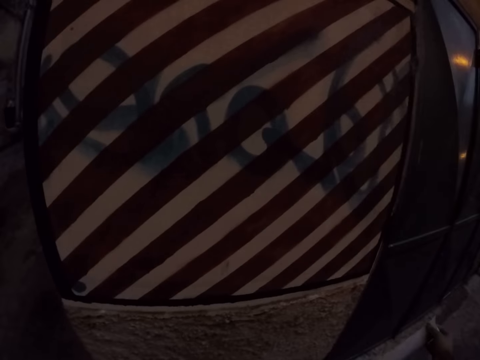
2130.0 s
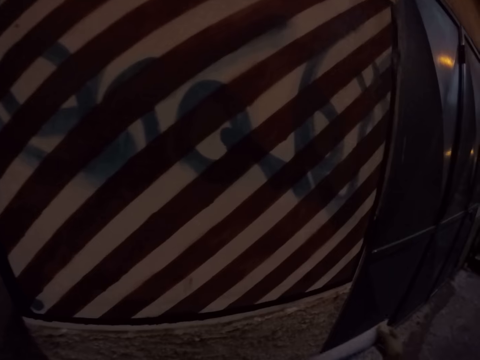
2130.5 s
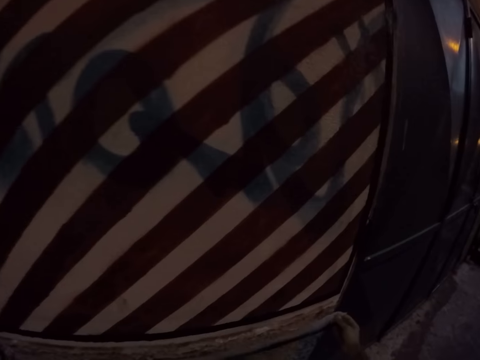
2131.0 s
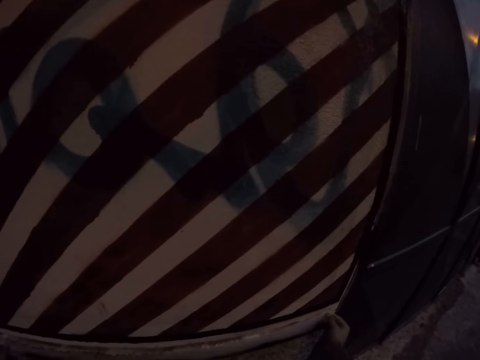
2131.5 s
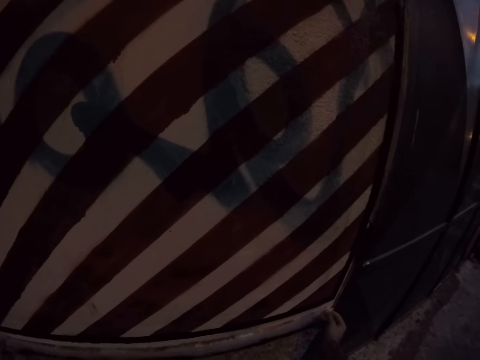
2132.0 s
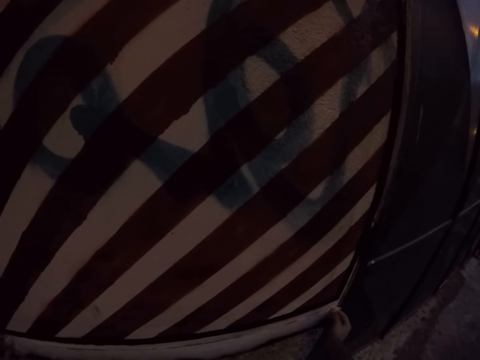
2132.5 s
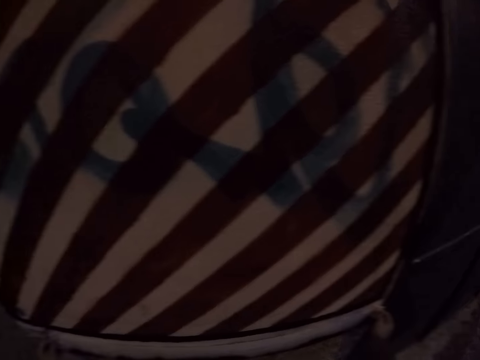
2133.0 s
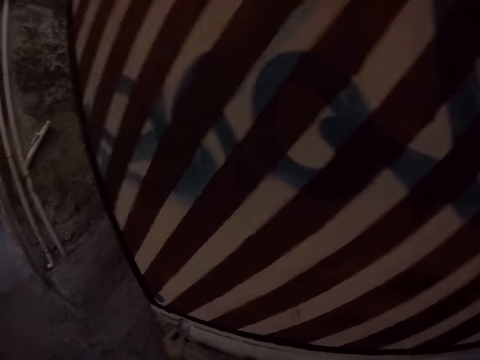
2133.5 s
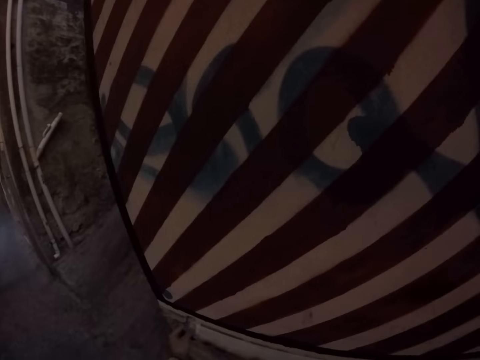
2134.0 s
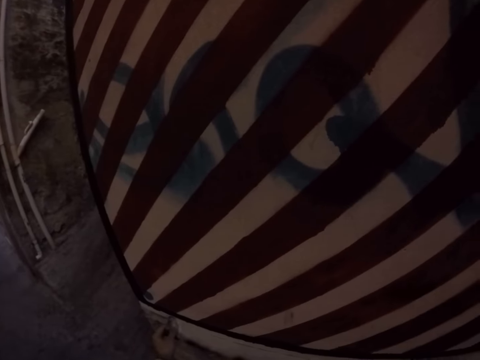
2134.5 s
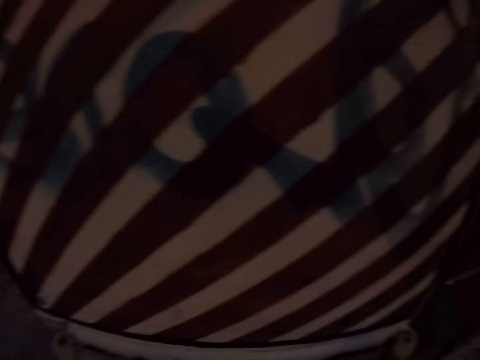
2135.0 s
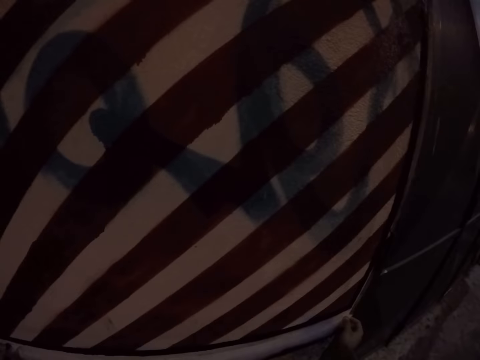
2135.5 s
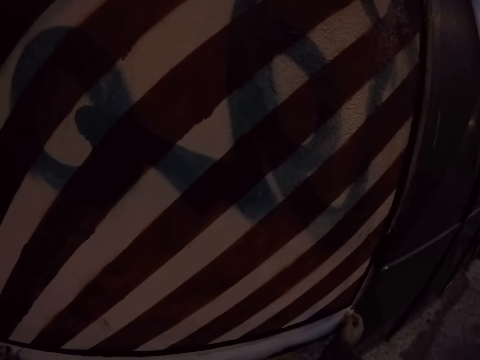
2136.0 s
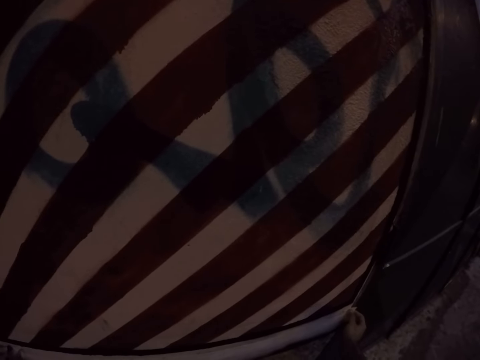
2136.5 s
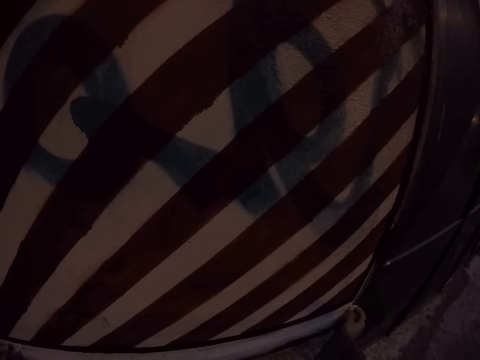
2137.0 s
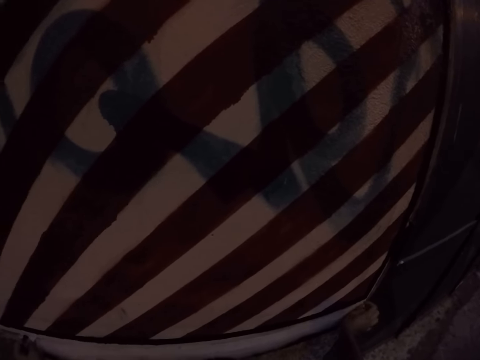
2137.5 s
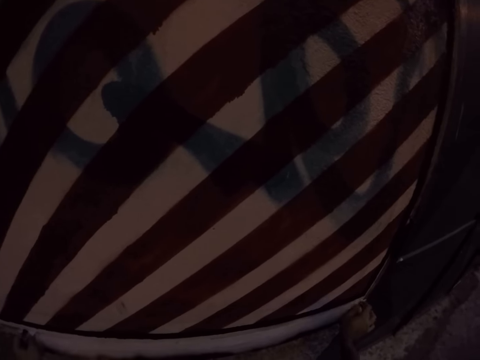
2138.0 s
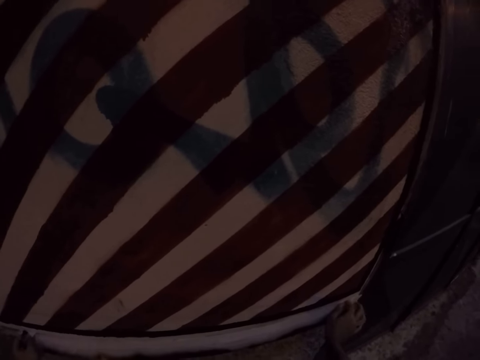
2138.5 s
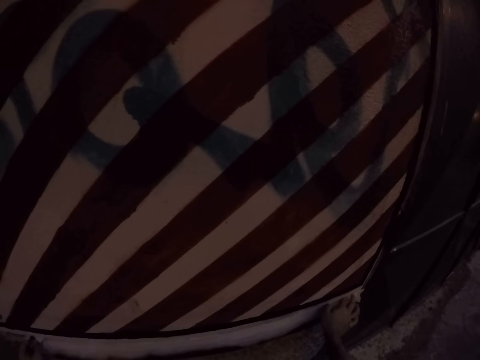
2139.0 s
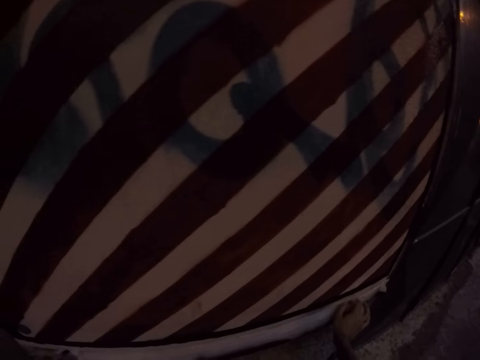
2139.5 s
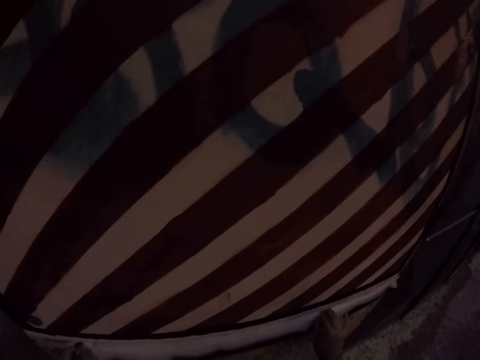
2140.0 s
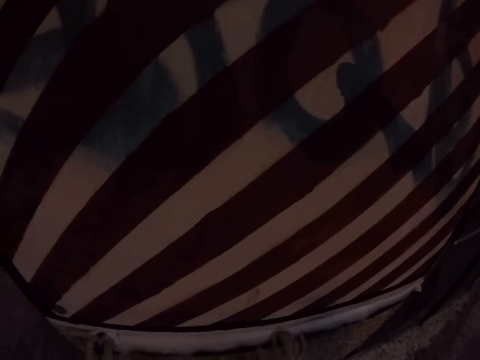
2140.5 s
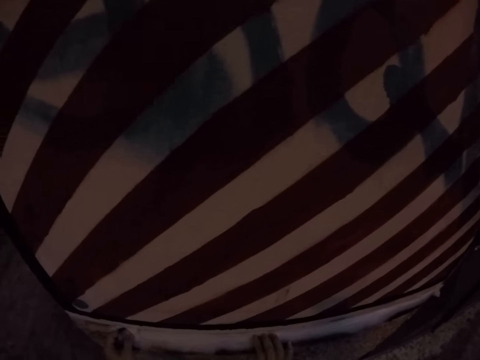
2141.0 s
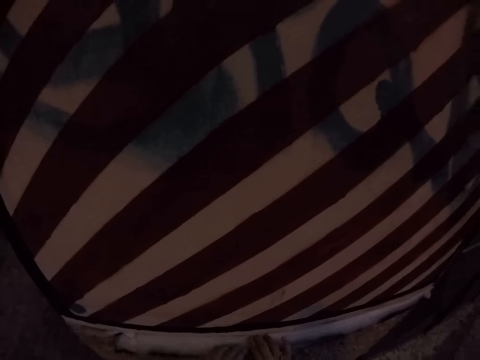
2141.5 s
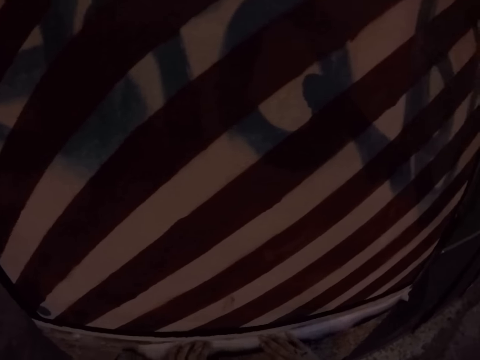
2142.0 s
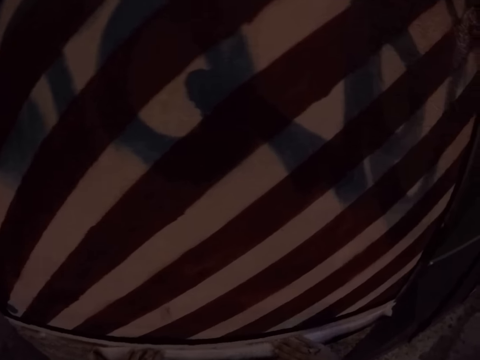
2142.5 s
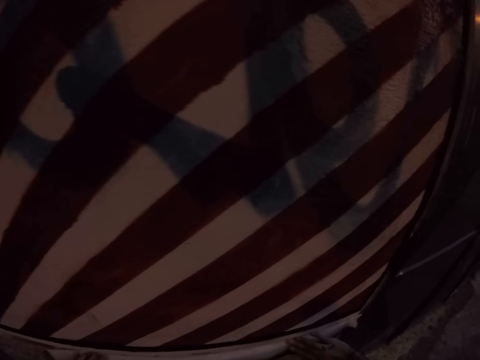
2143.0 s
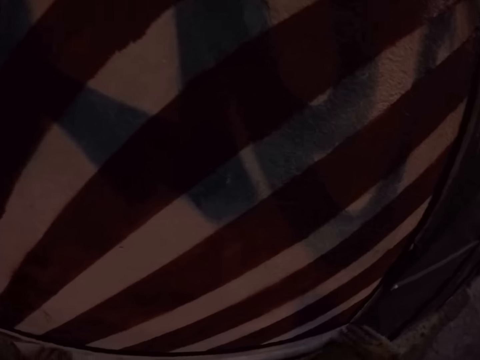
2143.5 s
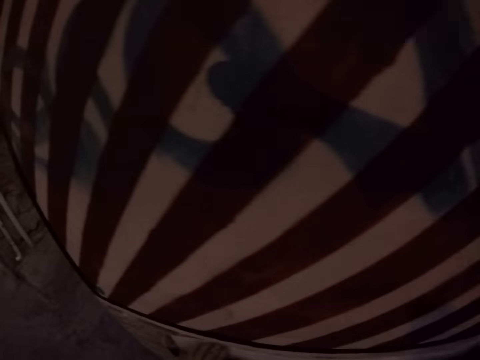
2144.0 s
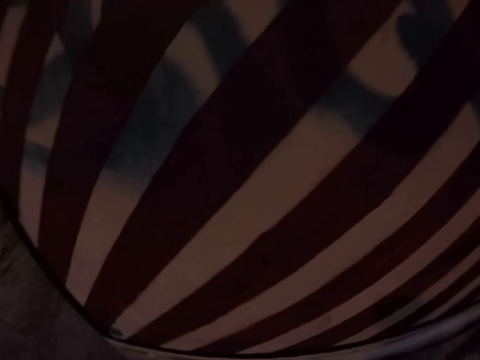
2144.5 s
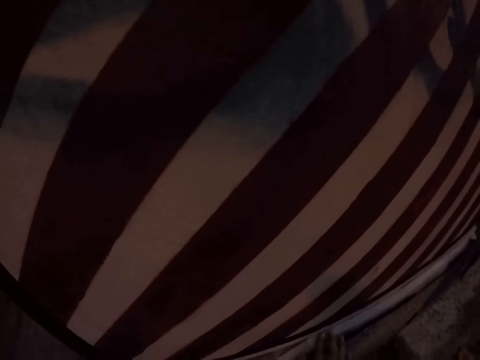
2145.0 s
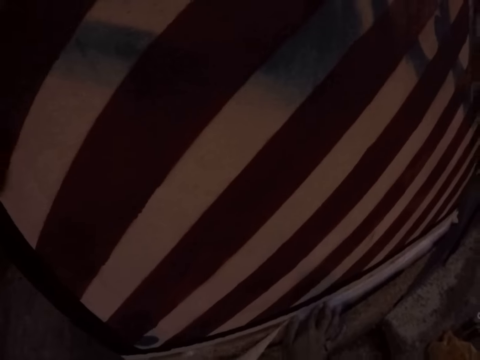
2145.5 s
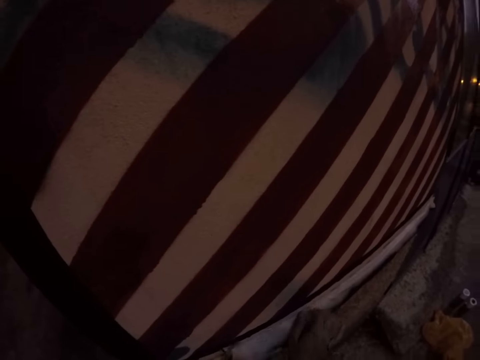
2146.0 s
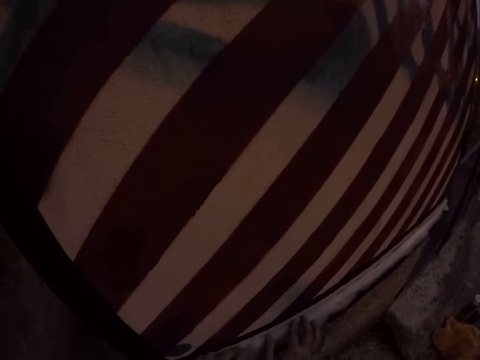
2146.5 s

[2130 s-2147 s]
The camera wearer plasters the wall with a piece of masking tape together with both hands. They hold the wall. They look around.

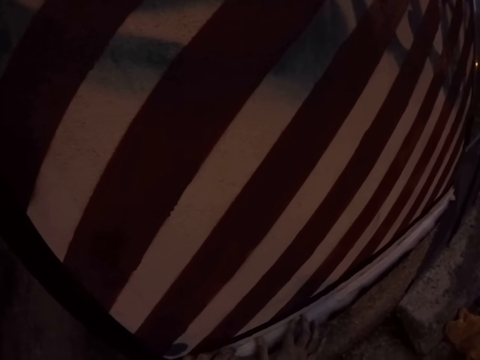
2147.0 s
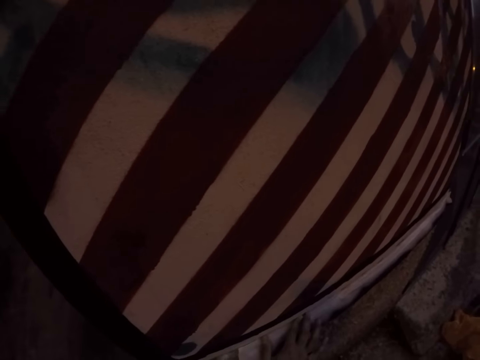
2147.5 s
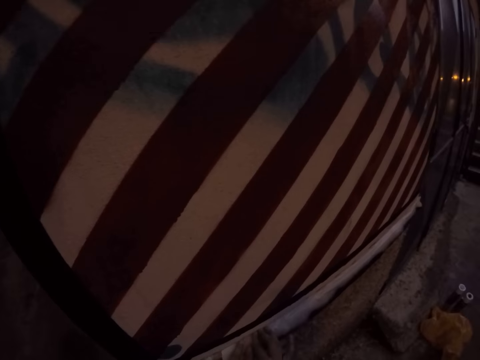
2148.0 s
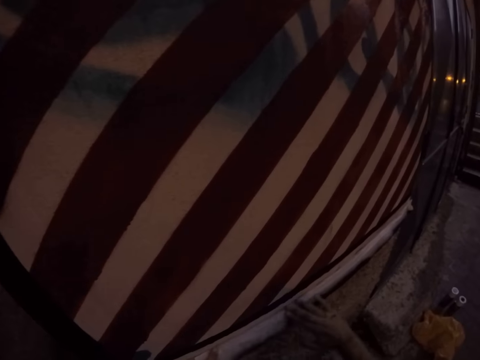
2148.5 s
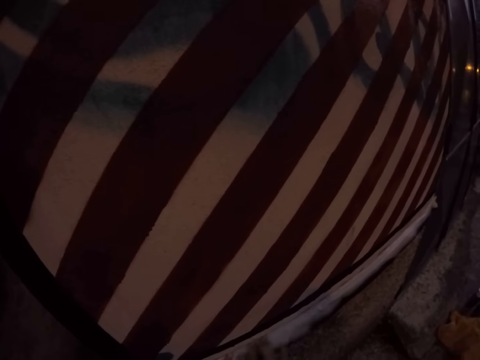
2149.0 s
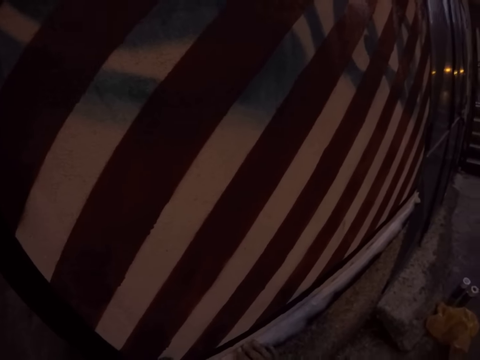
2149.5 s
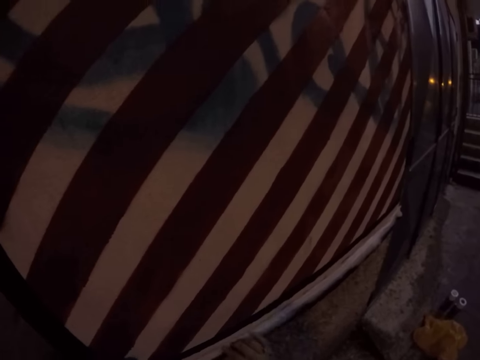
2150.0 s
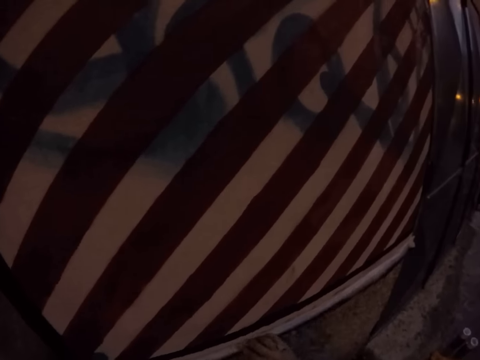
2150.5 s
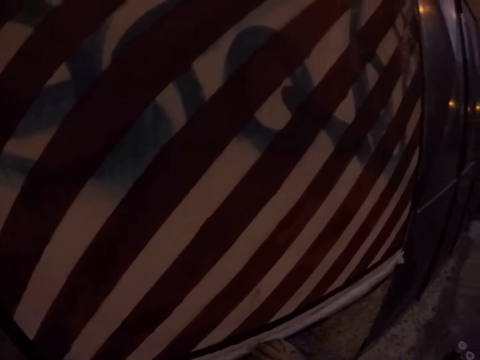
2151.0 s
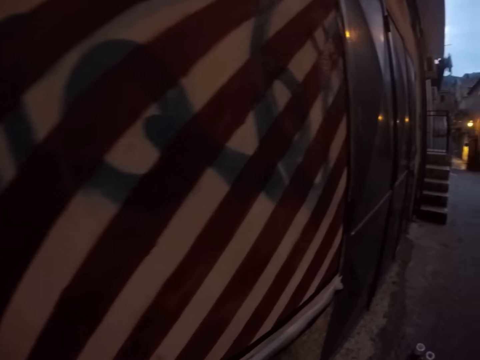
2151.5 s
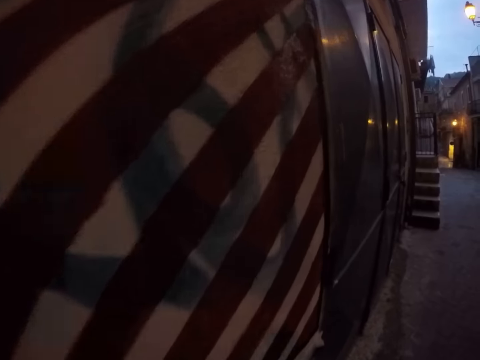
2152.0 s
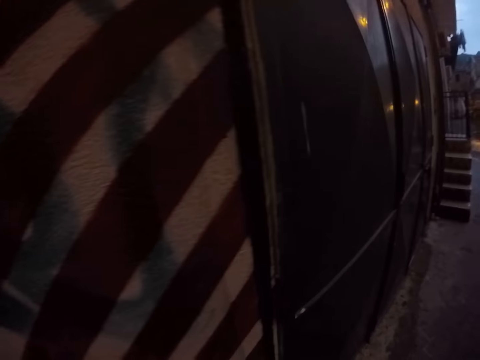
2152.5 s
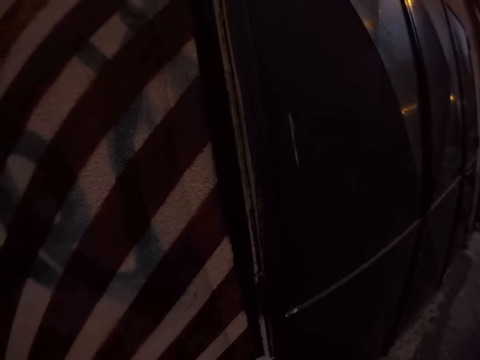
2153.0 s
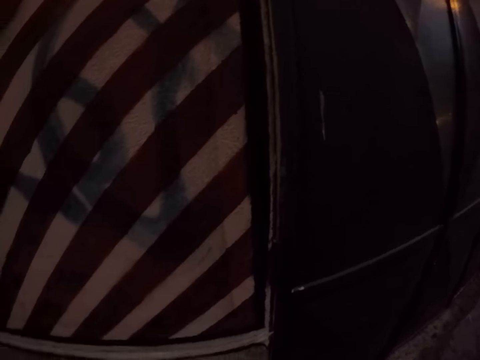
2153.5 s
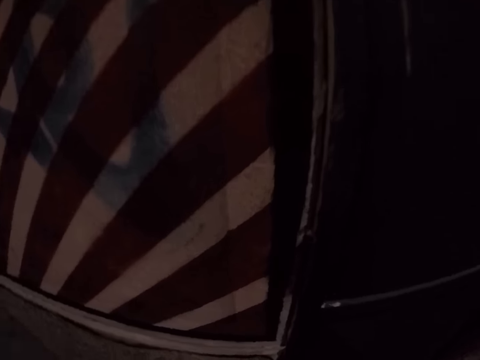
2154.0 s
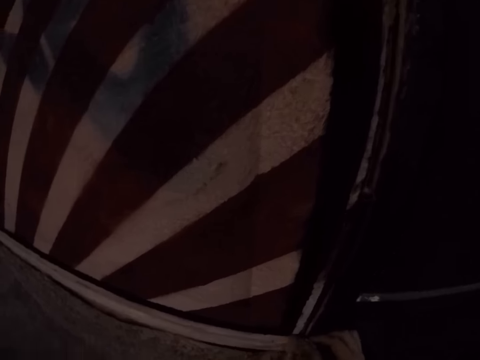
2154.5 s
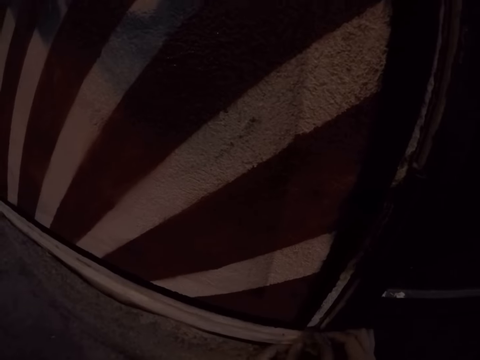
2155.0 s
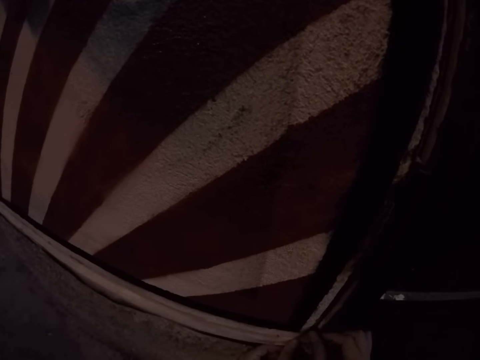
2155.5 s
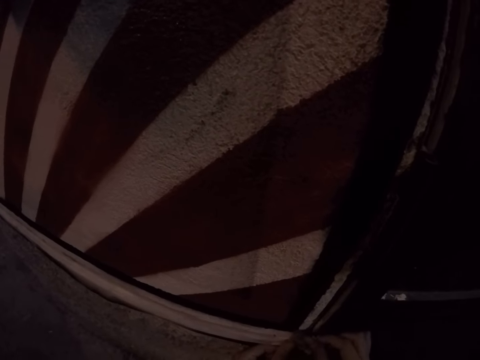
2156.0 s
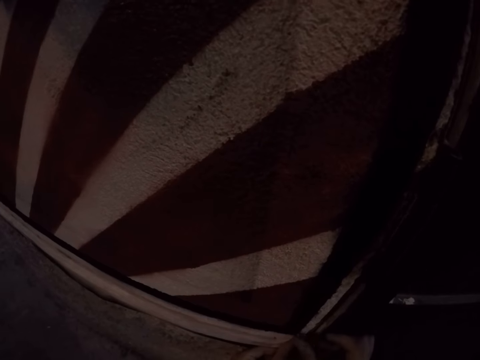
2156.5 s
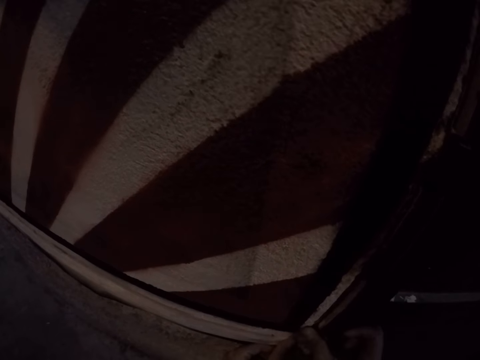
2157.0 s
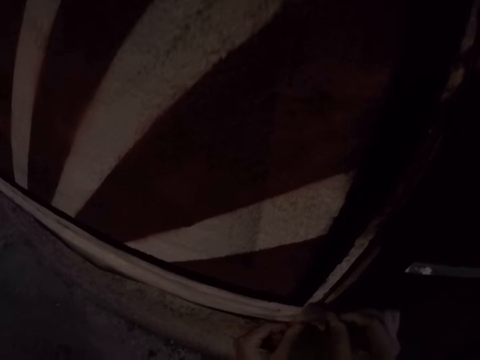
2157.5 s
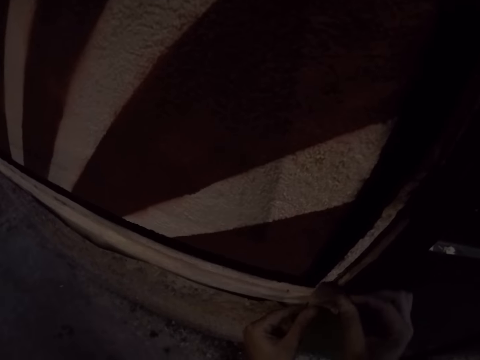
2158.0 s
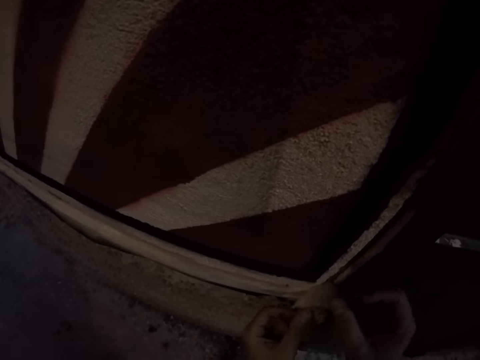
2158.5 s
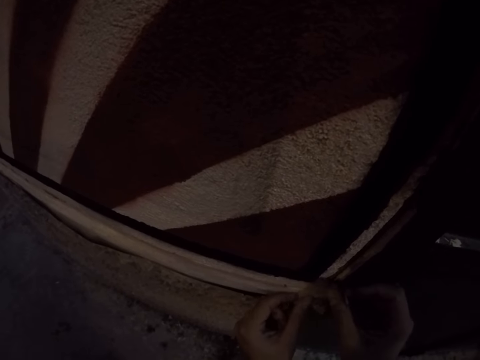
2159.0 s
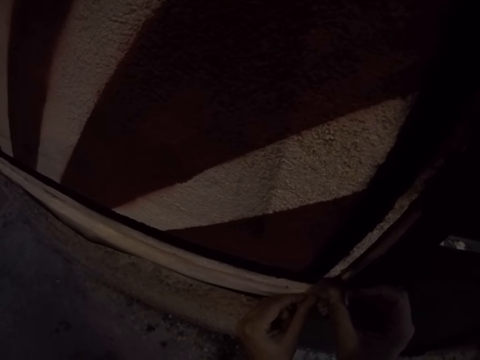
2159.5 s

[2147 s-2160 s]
The camera wearer plasters the wall with a piece of masking tape together with both hands.
